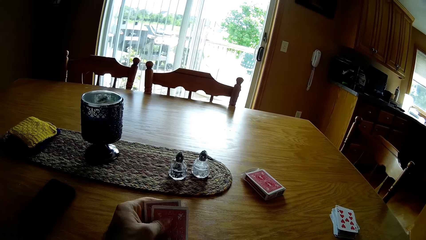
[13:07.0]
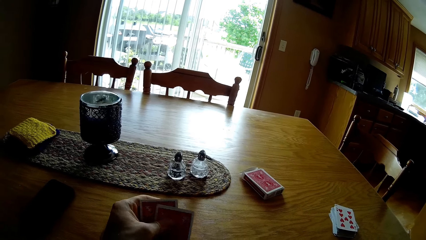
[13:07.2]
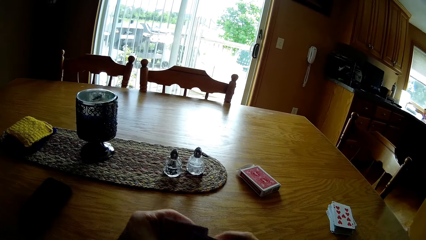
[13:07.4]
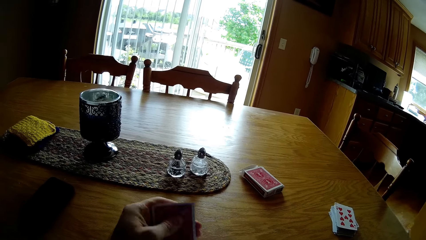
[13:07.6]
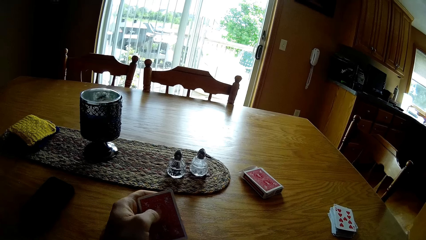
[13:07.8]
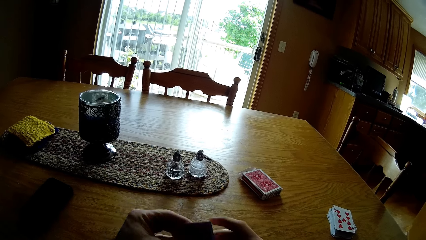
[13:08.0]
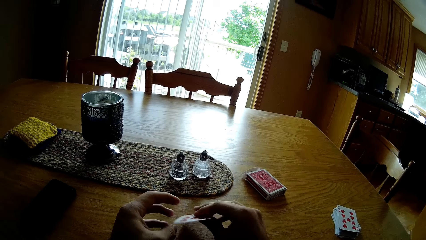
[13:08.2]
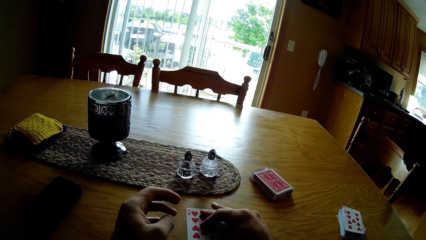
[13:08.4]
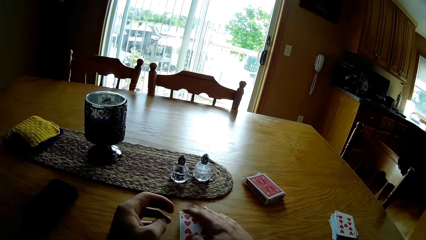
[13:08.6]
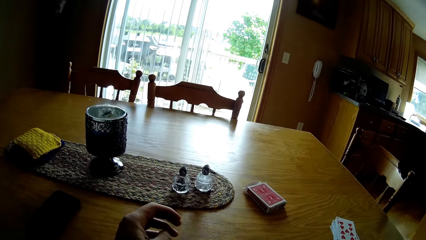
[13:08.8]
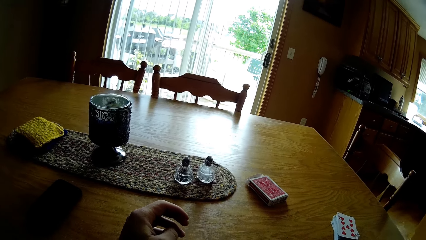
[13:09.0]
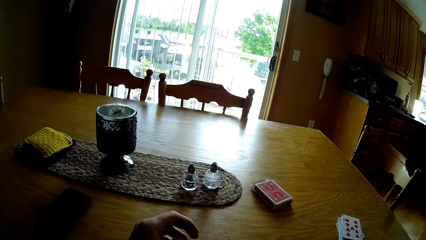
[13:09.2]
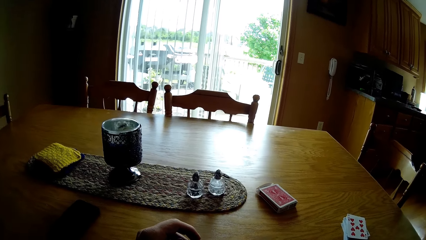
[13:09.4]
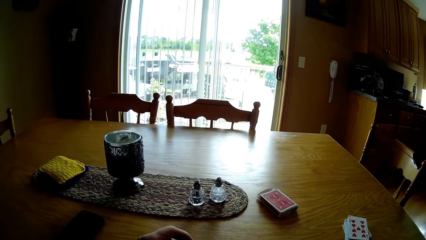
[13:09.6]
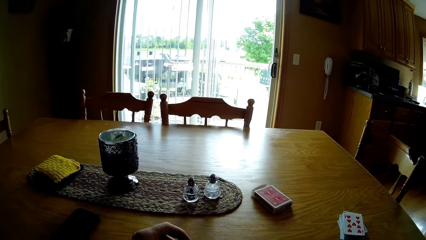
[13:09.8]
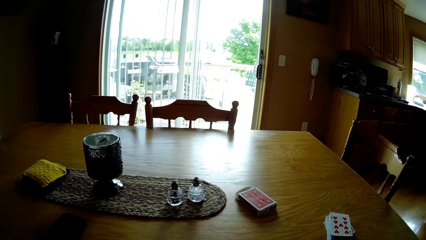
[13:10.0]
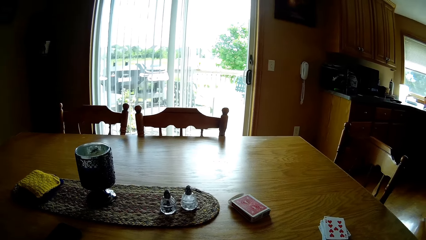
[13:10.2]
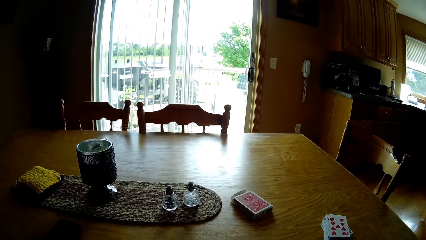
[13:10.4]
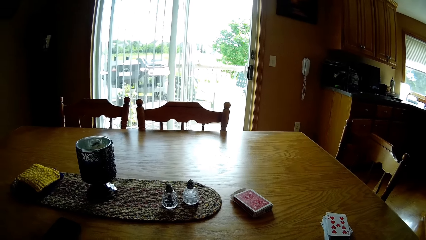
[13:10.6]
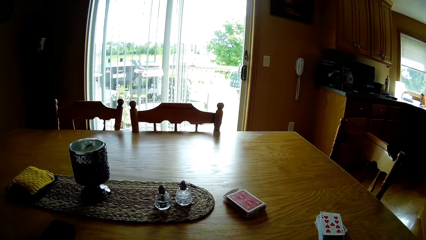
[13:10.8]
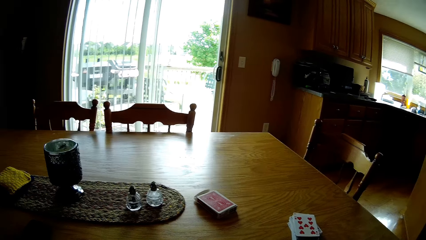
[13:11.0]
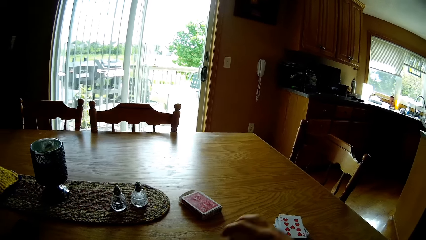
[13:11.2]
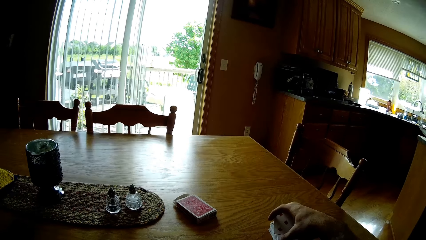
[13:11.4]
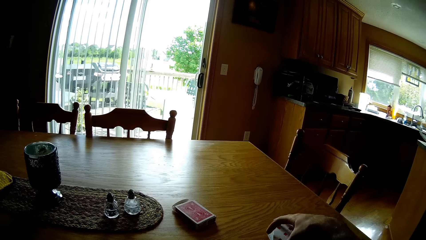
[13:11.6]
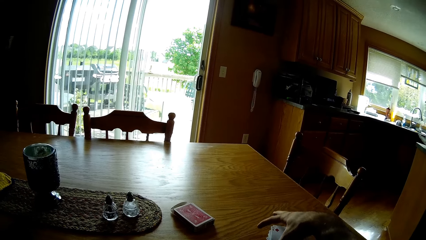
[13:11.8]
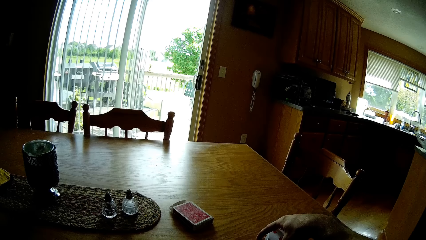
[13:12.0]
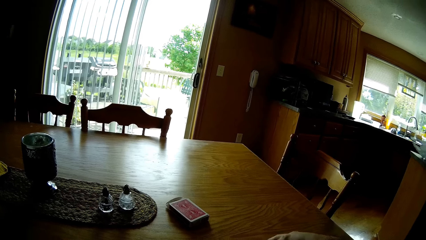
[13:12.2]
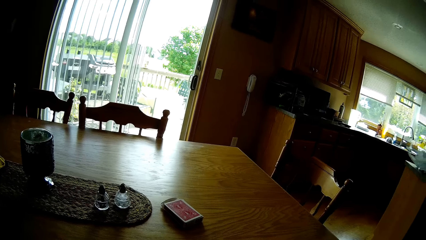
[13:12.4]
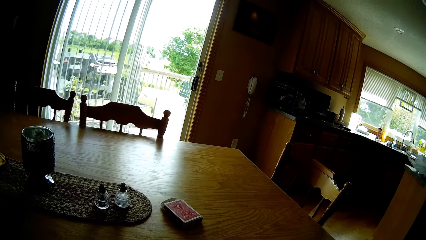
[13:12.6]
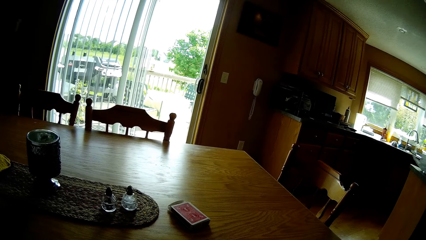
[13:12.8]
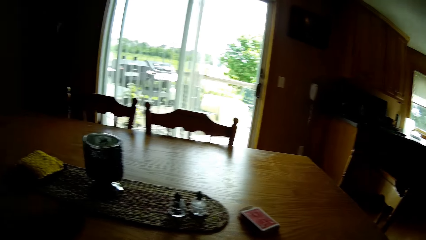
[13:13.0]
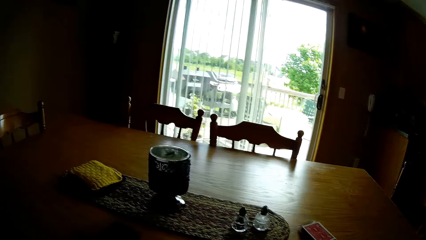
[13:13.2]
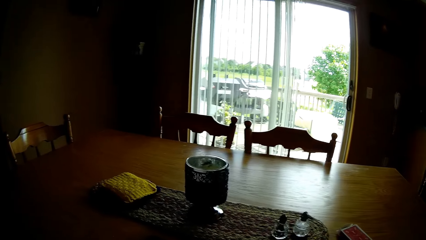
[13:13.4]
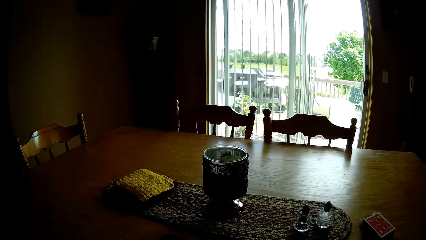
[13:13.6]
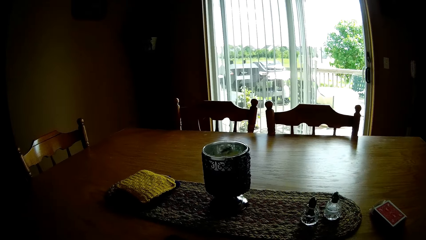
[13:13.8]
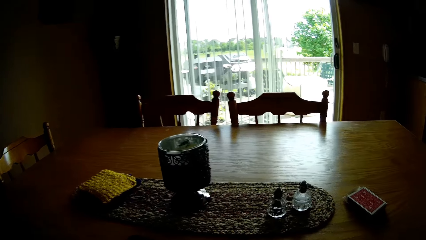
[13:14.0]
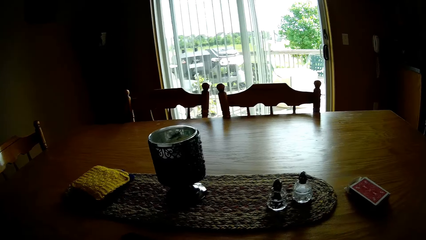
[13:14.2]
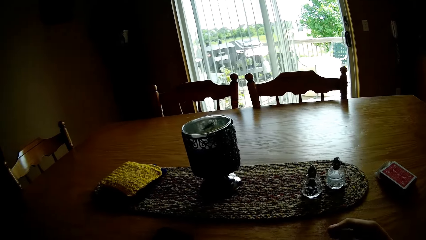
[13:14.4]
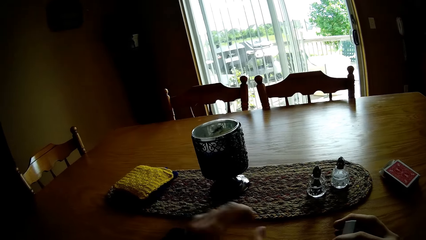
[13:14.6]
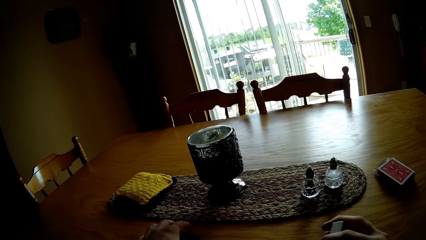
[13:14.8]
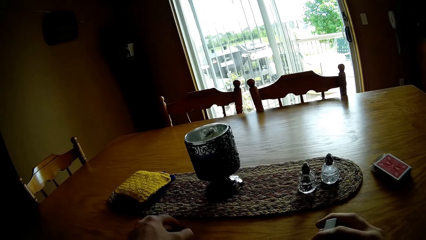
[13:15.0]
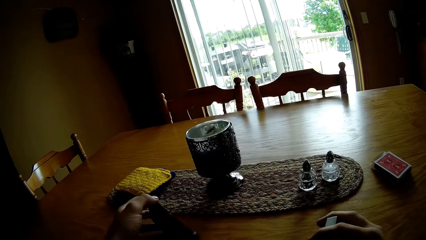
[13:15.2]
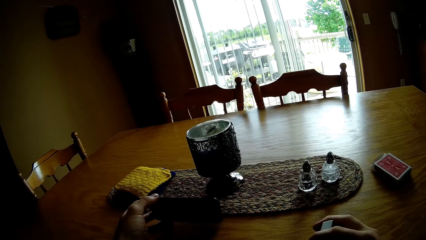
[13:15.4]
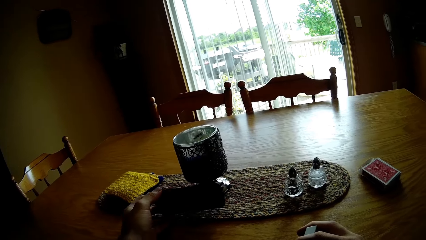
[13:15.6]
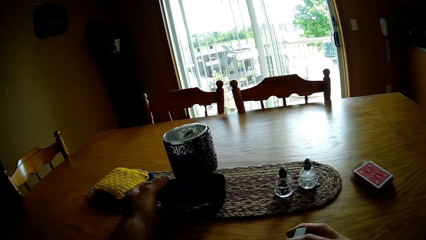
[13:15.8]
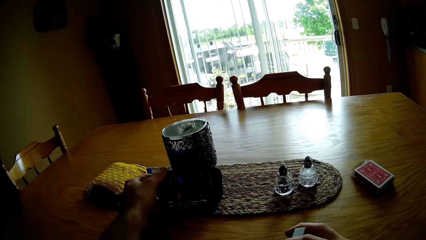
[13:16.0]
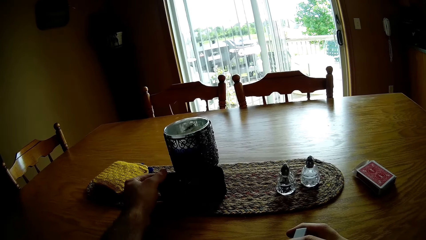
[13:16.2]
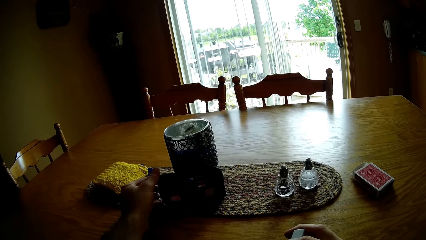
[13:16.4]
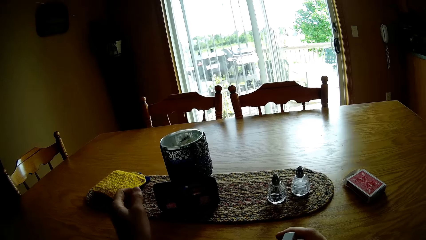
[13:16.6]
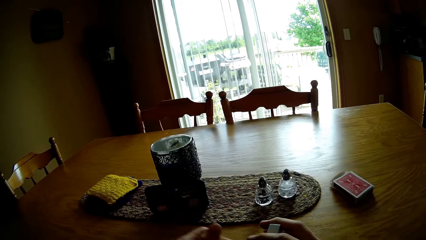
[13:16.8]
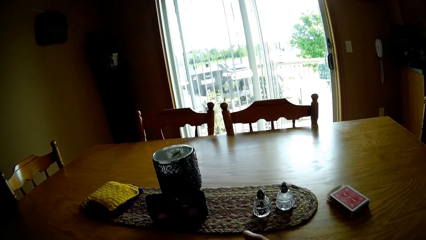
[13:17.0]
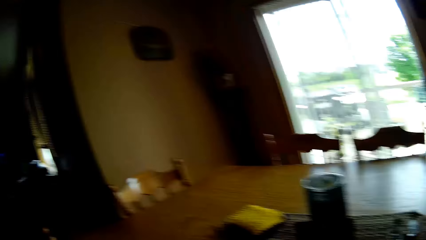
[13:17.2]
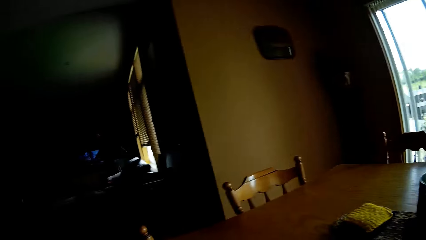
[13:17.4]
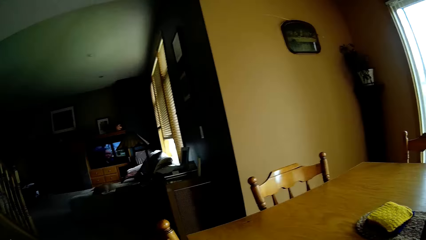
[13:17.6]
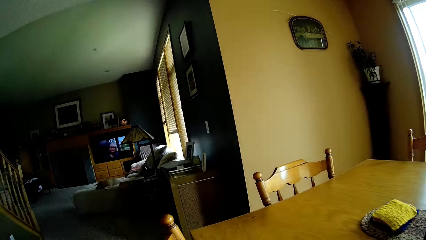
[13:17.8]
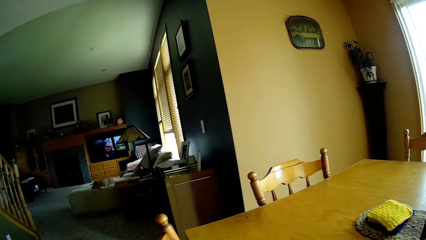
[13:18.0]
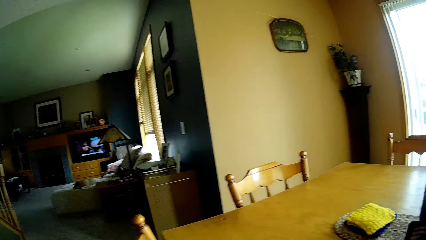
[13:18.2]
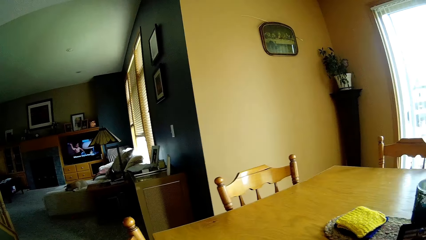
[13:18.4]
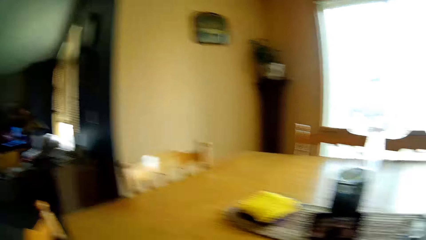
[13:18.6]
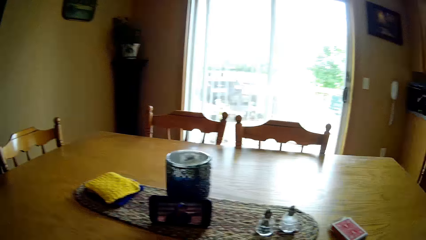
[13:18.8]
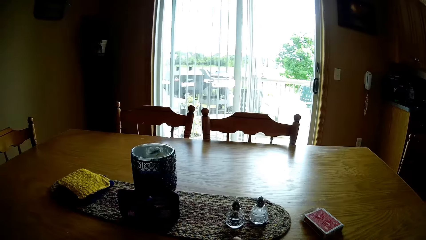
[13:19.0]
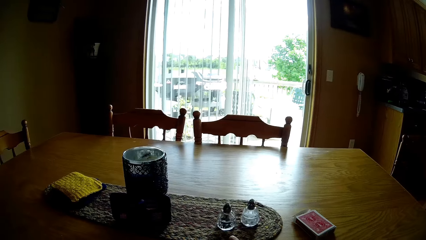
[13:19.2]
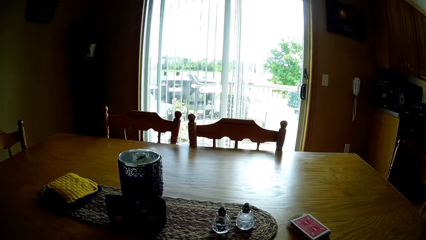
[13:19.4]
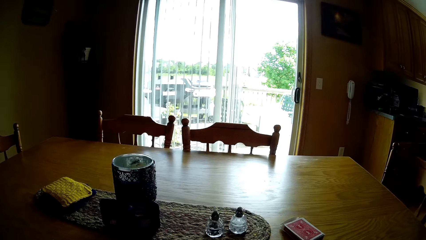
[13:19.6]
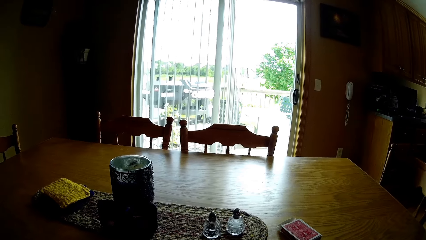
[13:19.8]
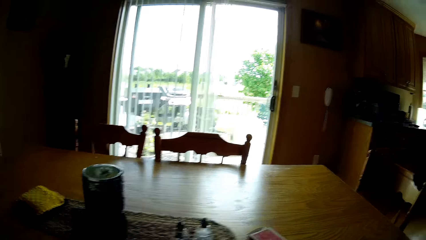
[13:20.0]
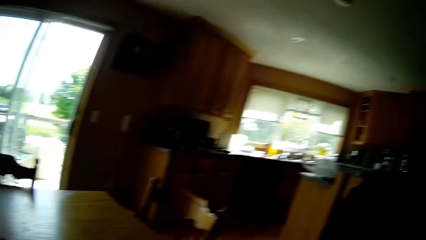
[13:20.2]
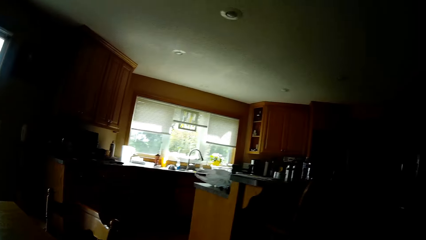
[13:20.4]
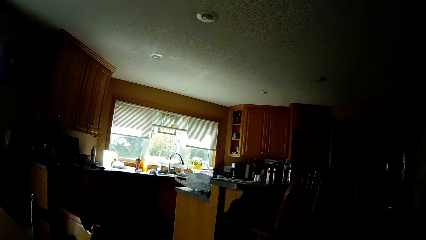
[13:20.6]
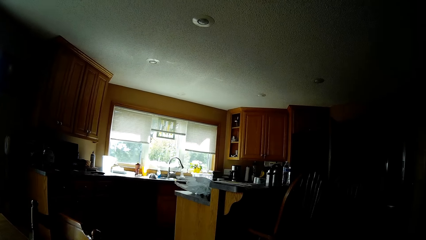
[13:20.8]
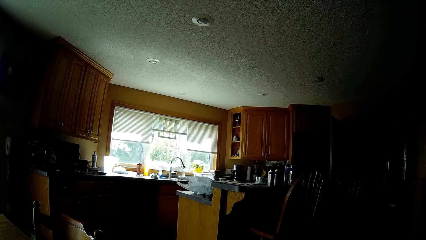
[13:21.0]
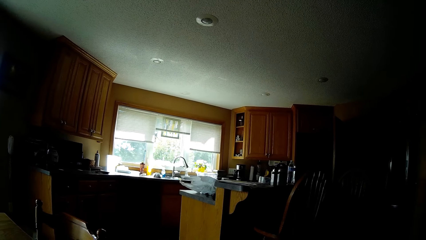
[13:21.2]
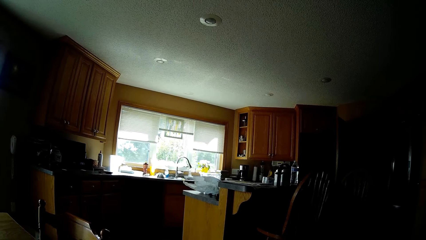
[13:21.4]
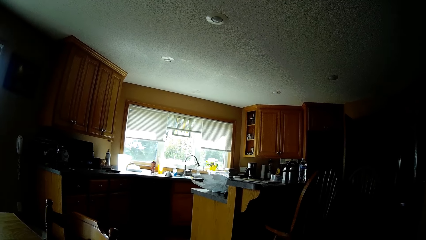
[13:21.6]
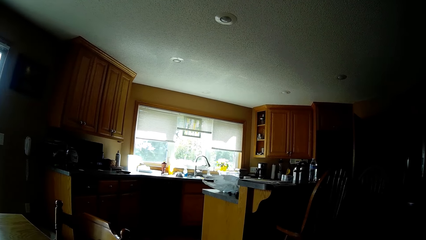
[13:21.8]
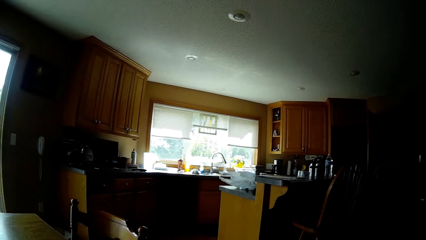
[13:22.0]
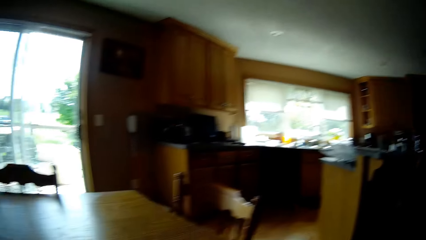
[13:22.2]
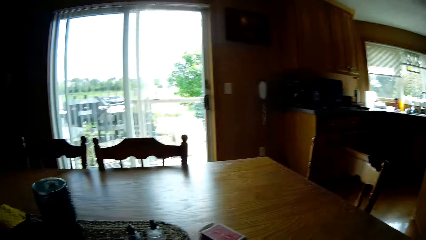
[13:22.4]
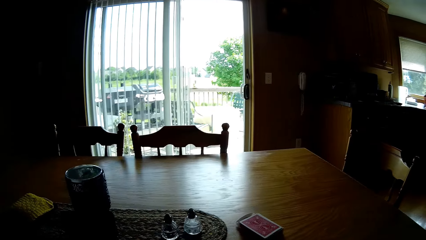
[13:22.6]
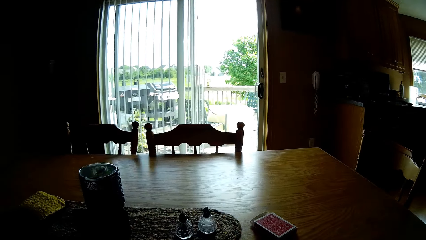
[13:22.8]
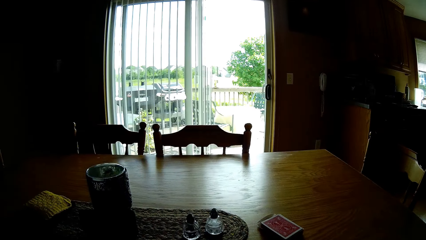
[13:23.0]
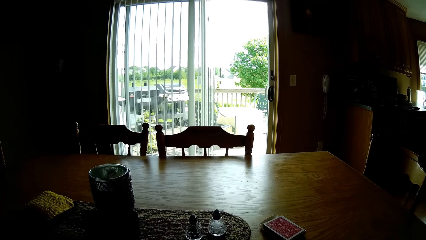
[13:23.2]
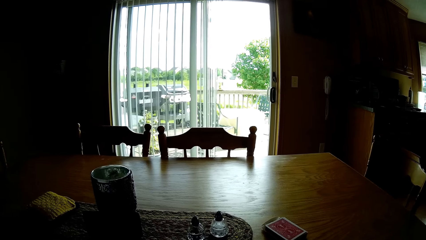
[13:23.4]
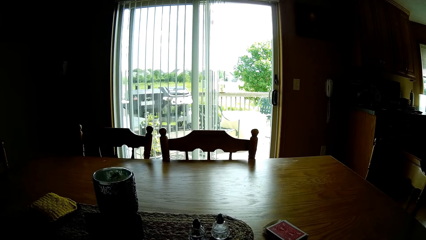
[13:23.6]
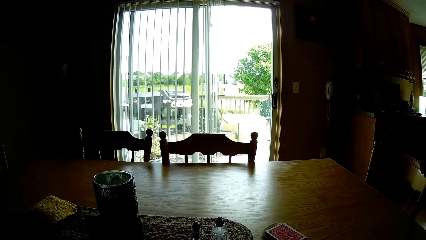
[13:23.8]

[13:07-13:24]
The camera wearer picks up the card. They place the card on the table. They look at the card on the table. They touch the cards on the table. They pick up a phone. They move the phone on the table. They drop the phone on the table. They look around the house.
